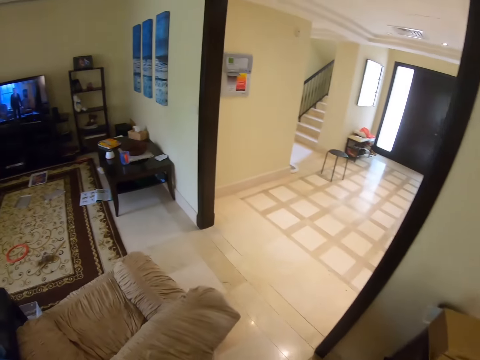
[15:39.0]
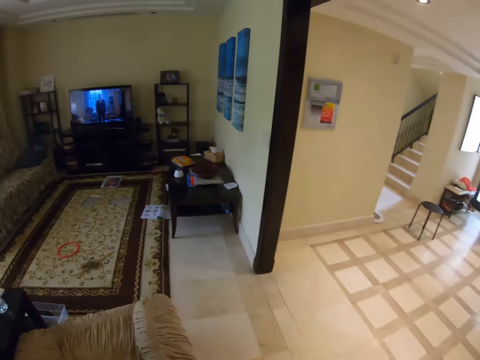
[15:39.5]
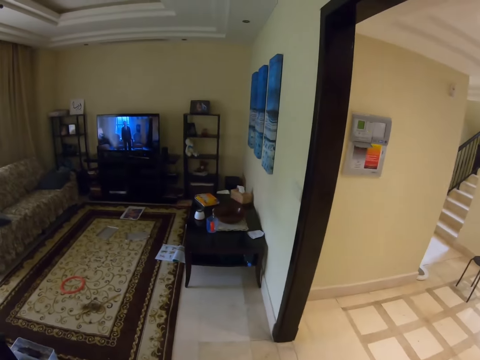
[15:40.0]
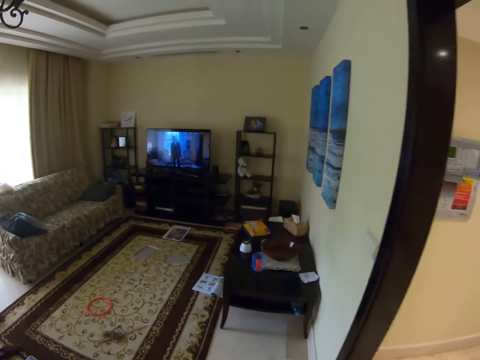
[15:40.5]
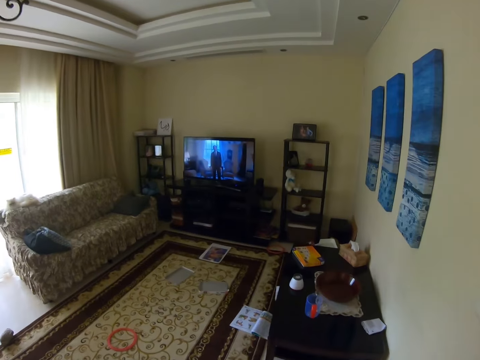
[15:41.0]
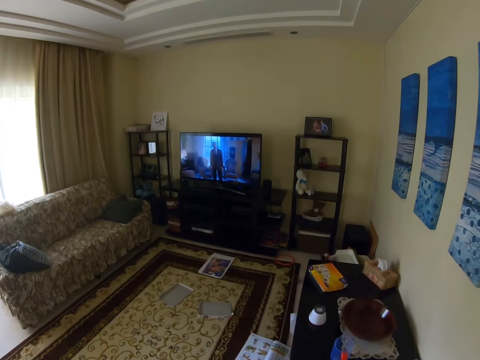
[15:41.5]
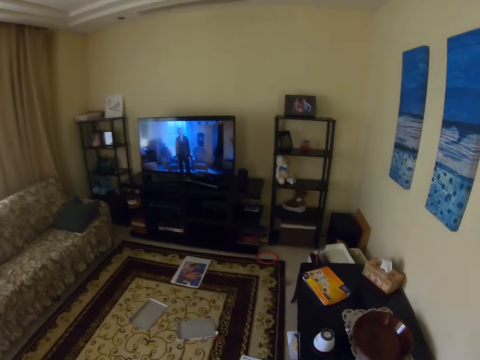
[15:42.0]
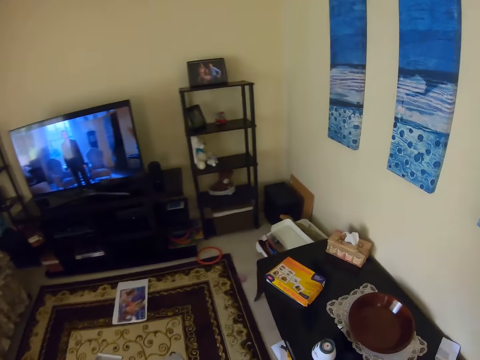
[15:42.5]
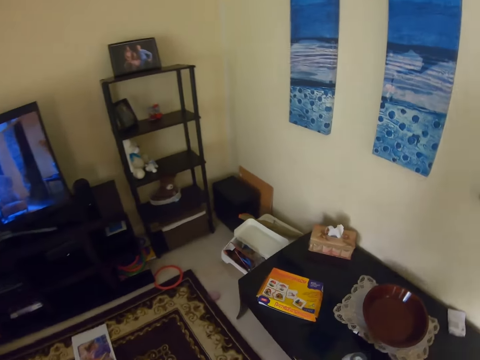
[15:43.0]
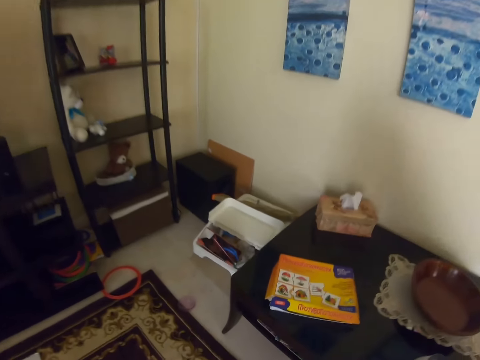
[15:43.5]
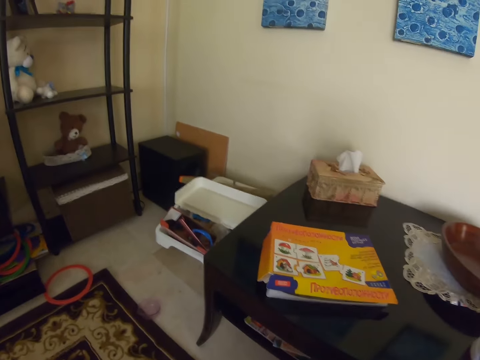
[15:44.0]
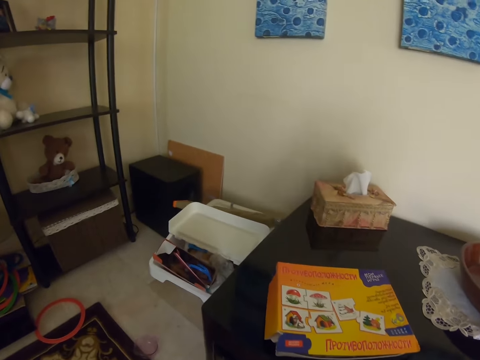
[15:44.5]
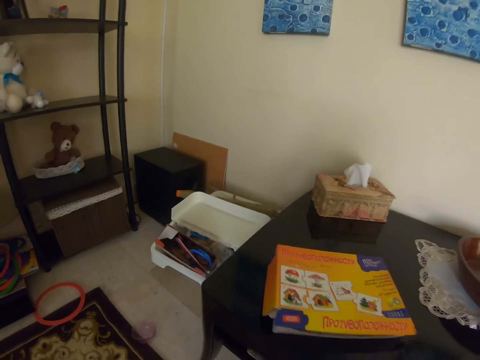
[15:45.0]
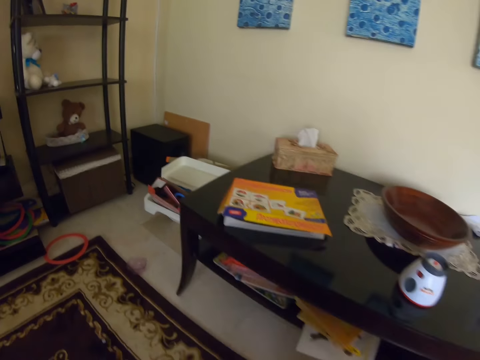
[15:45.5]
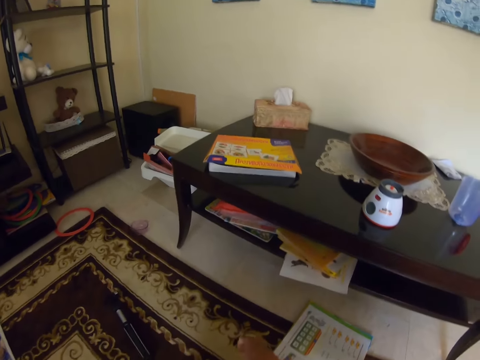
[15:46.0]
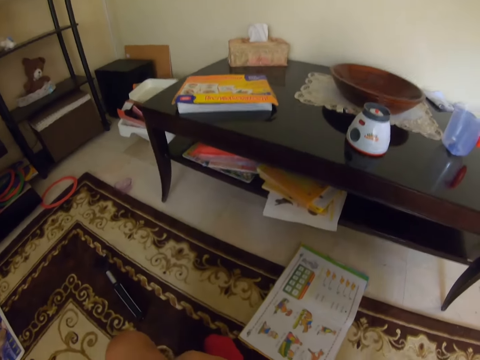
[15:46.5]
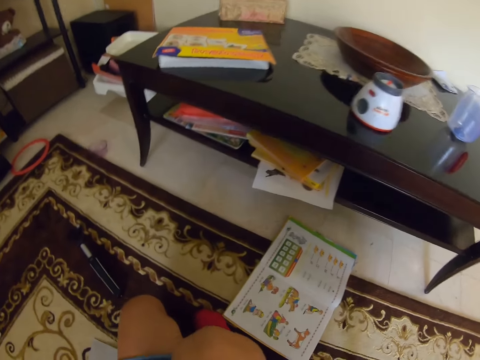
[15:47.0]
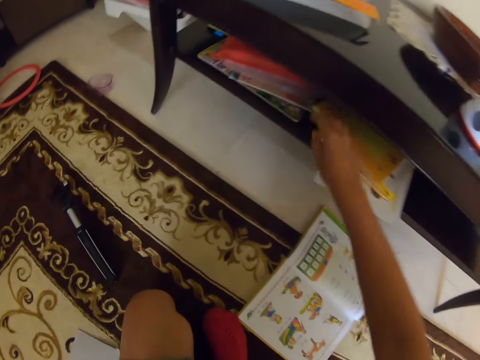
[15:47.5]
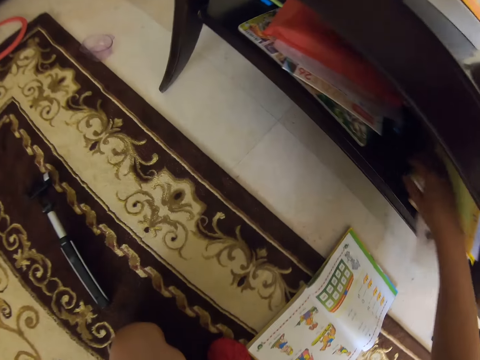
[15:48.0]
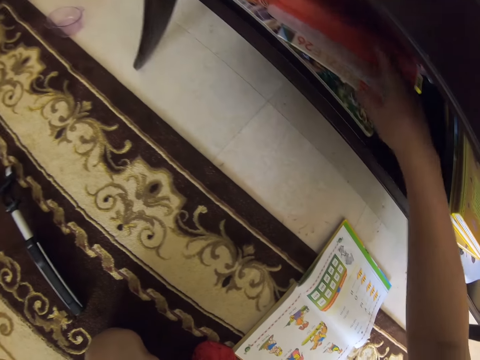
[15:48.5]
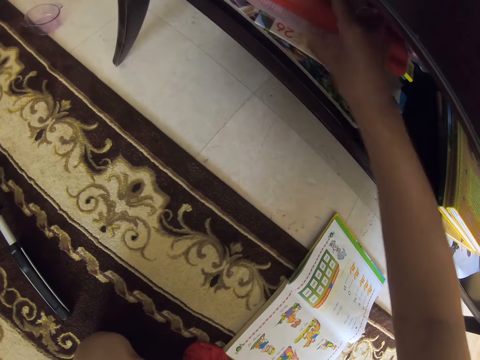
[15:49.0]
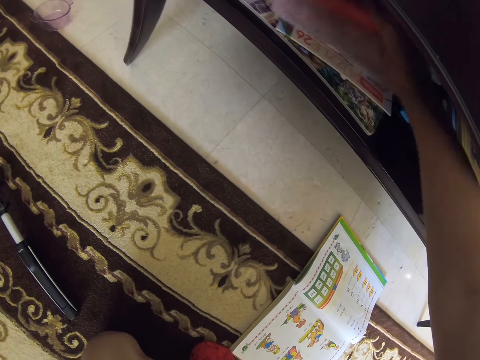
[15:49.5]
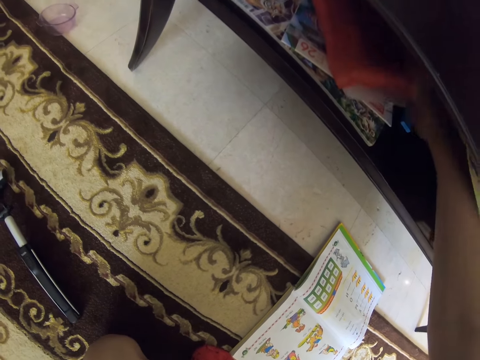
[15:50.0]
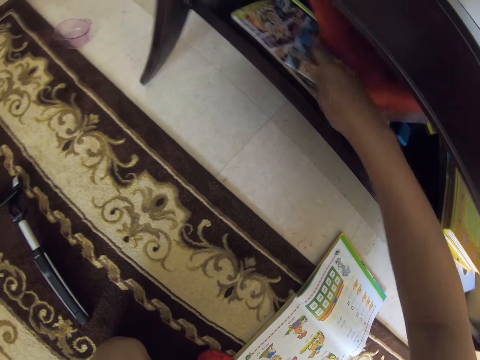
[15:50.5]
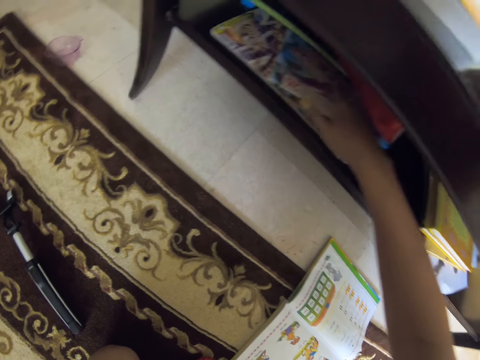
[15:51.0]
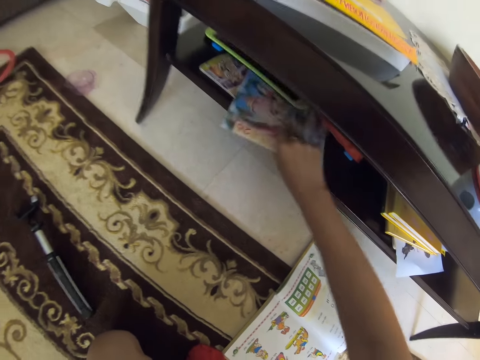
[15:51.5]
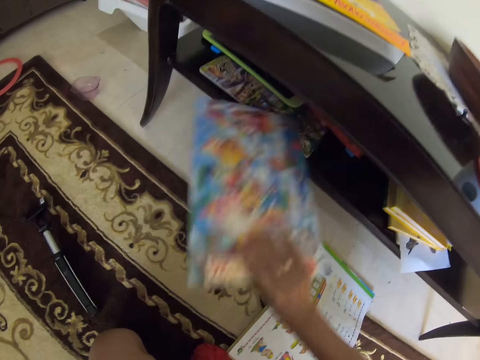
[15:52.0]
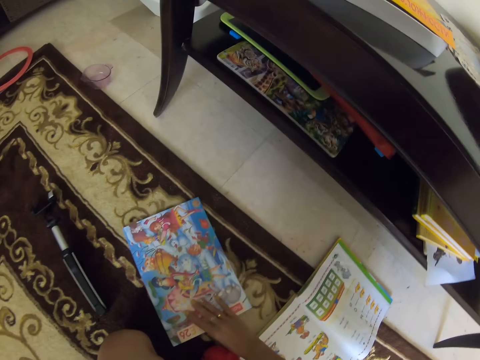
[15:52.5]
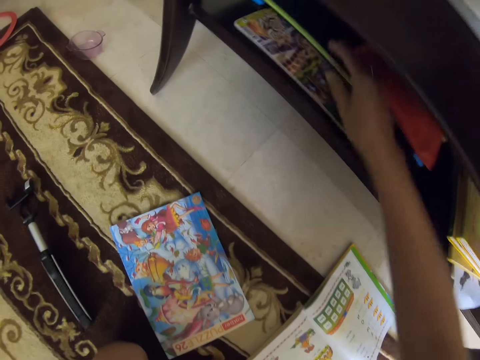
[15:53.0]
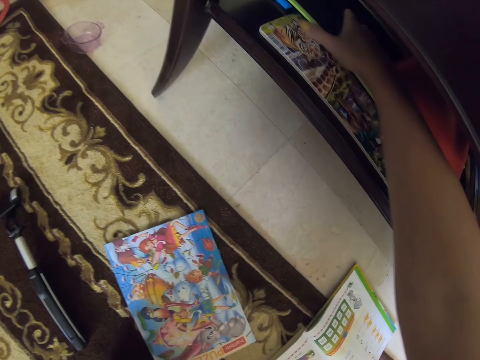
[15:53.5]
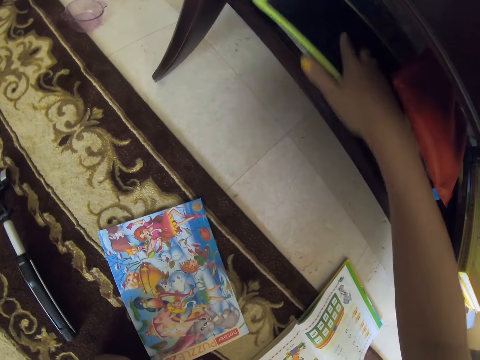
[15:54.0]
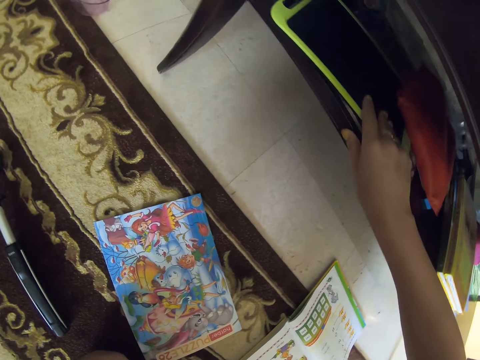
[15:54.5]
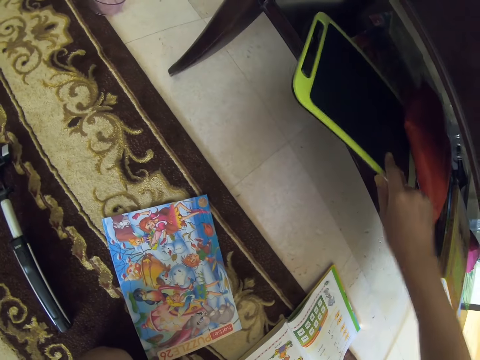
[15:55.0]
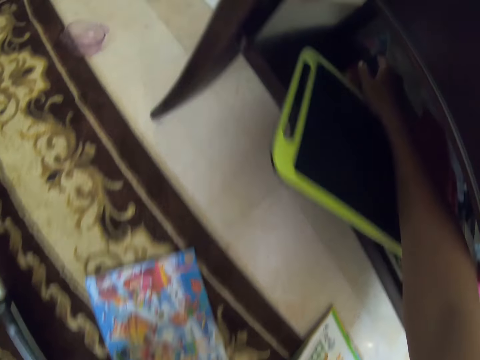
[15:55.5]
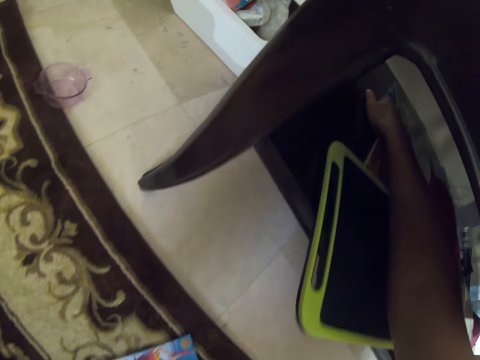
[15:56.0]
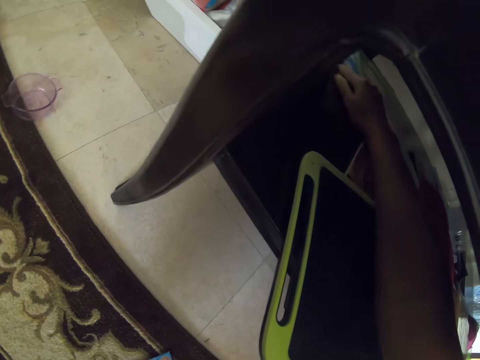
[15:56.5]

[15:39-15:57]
The camera wearer walks in the sitting room. They look at books. They pick a book from the table and put the book on the carpet.

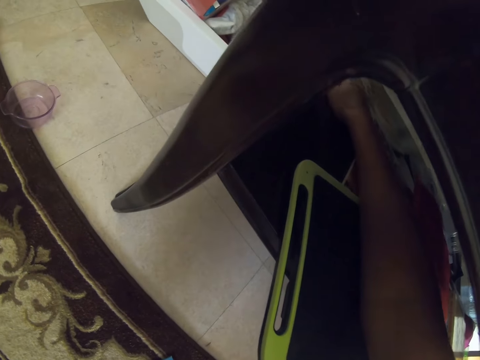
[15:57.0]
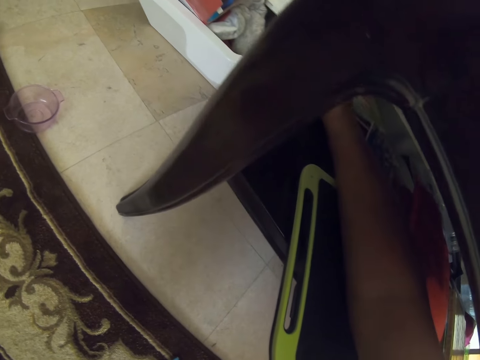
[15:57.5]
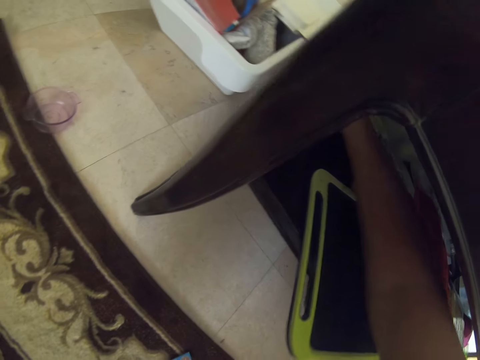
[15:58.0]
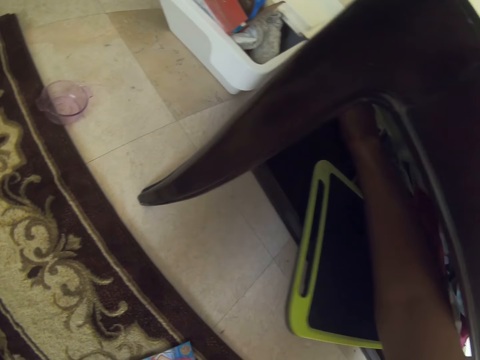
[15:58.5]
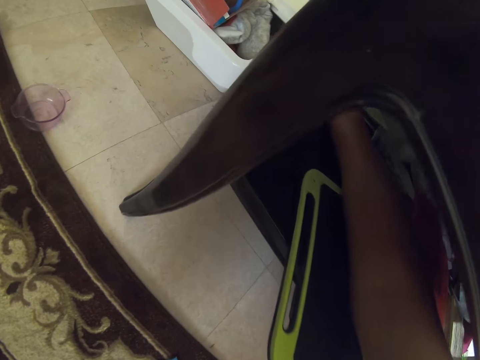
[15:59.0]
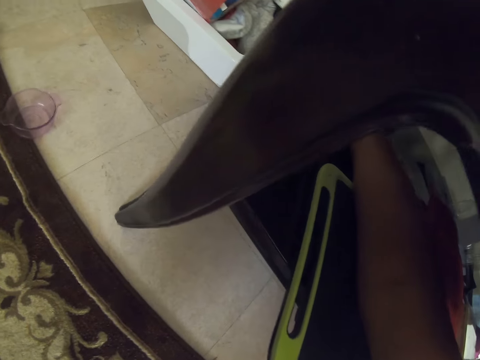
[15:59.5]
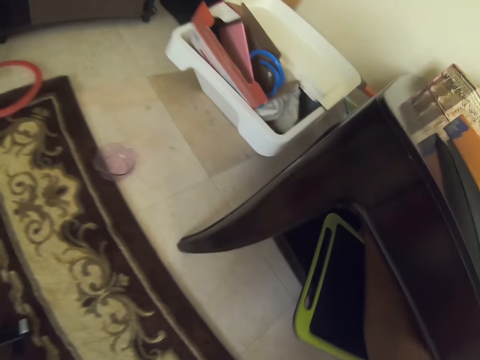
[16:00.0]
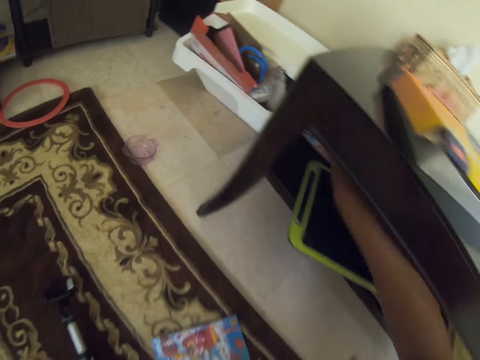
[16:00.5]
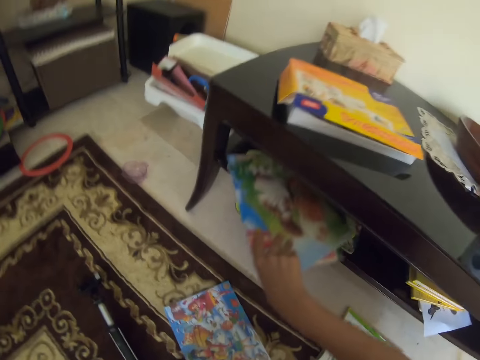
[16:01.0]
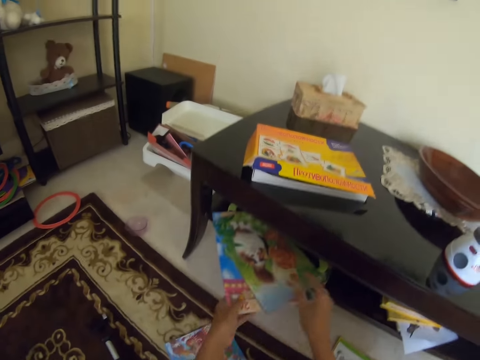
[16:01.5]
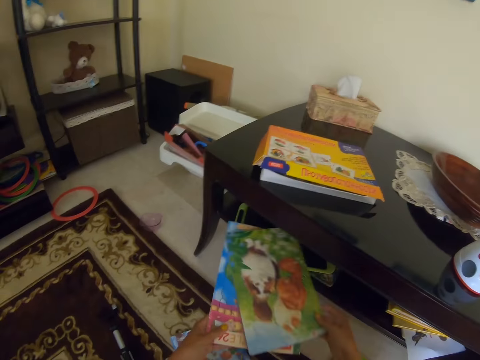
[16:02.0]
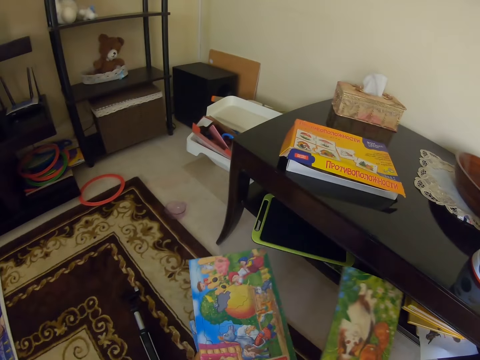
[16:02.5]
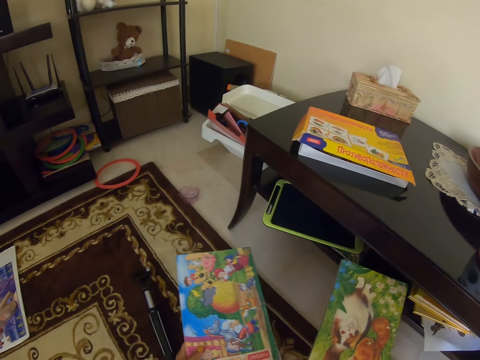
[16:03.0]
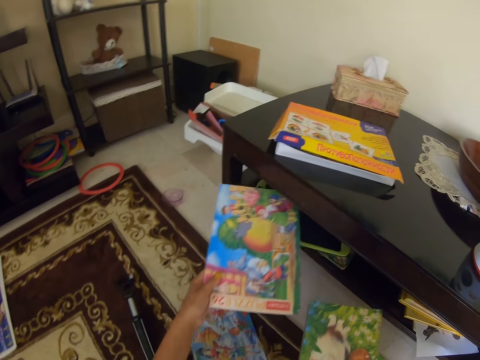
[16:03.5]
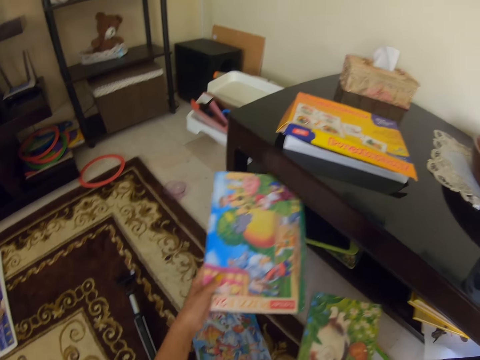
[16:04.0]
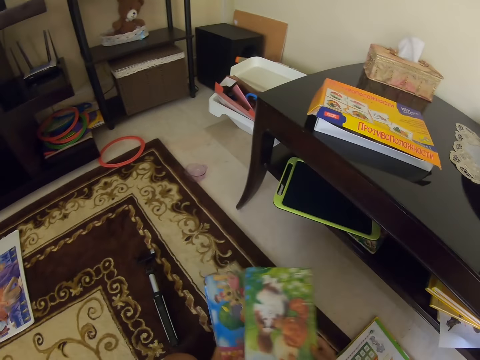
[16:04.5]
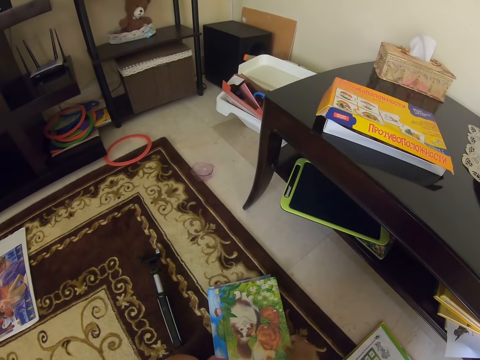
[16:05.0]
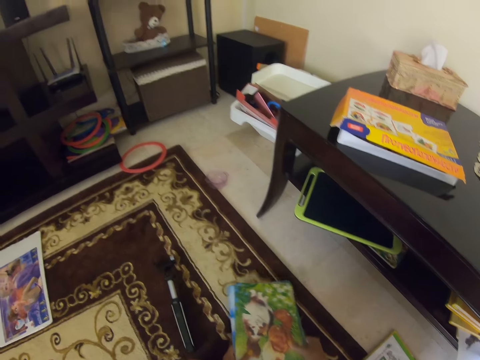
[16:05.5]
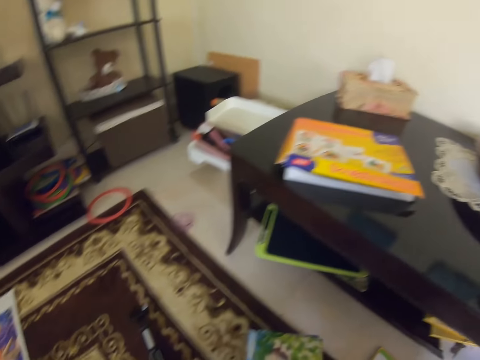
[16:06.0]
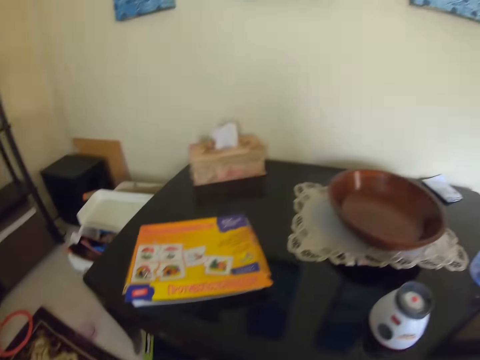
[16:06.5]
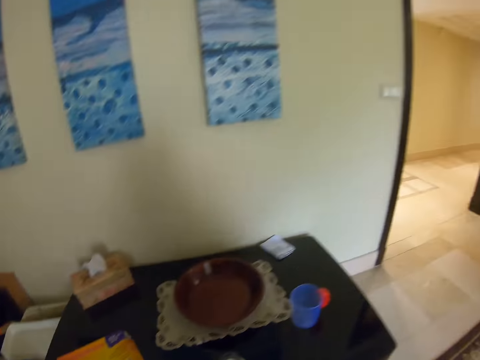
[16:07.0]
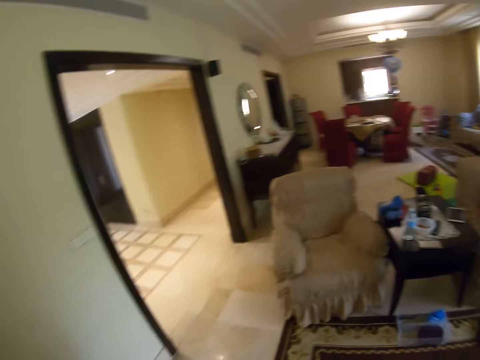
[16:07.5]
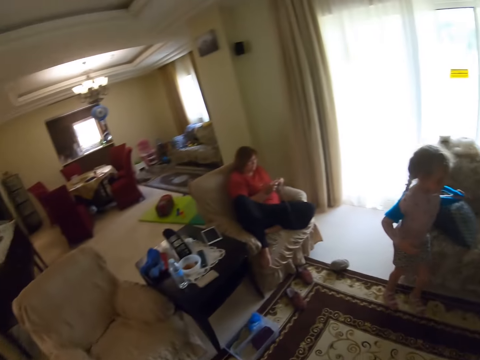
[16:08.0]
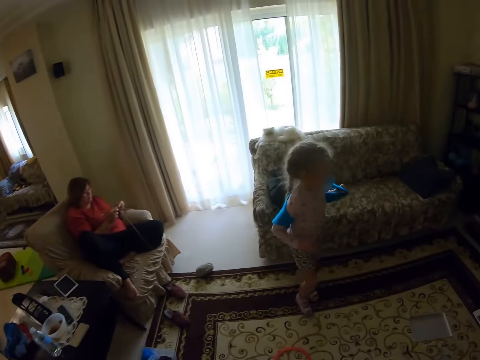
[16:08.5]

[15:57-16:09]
The camera wearer picks up a book from the shelf. They put the books on the floor. They carry the books.
